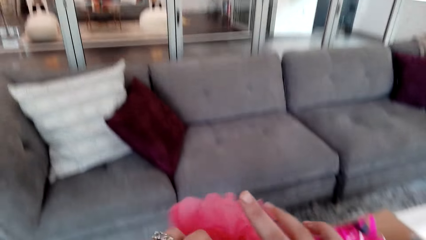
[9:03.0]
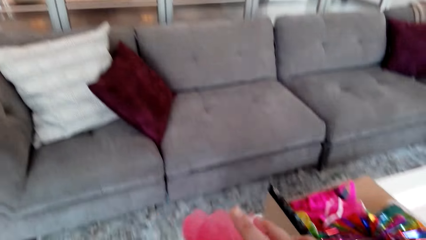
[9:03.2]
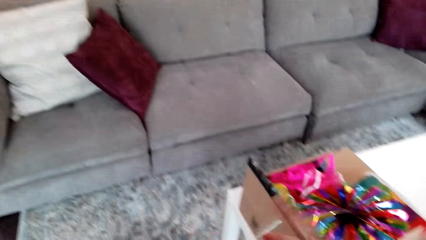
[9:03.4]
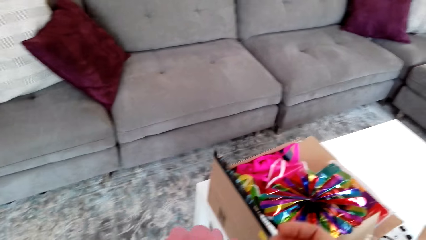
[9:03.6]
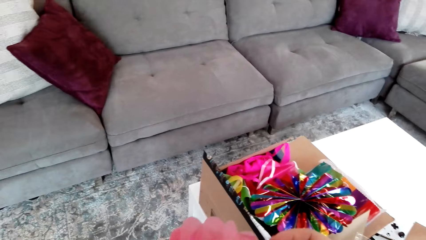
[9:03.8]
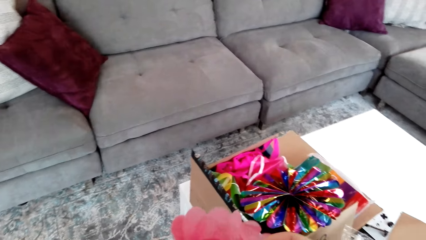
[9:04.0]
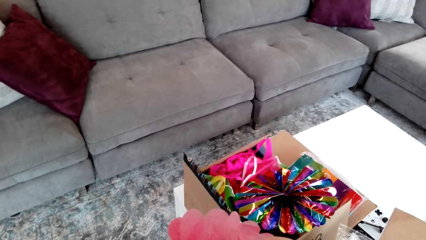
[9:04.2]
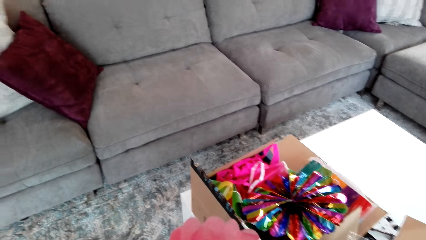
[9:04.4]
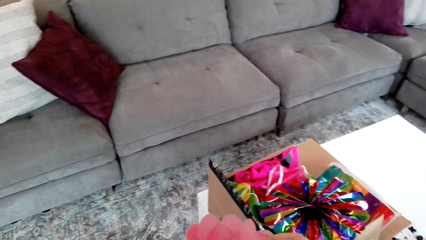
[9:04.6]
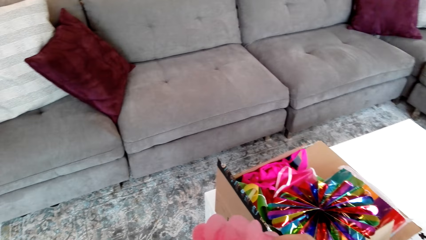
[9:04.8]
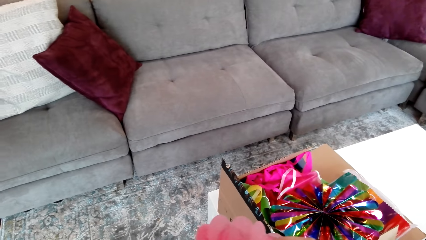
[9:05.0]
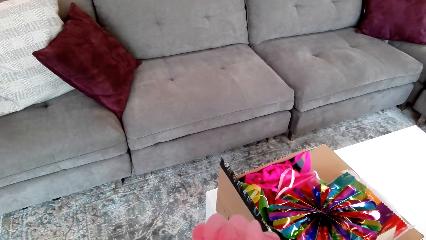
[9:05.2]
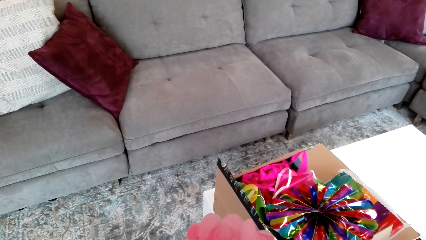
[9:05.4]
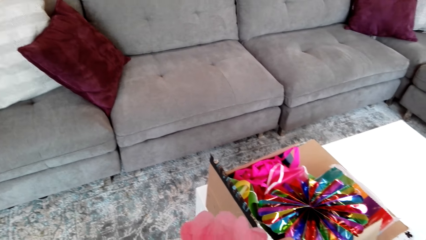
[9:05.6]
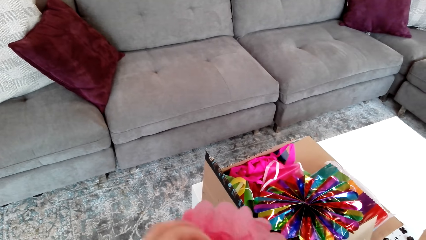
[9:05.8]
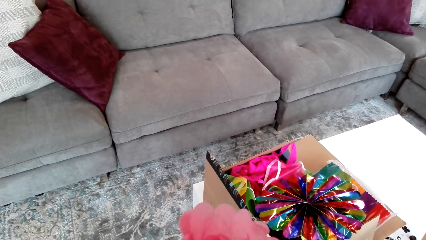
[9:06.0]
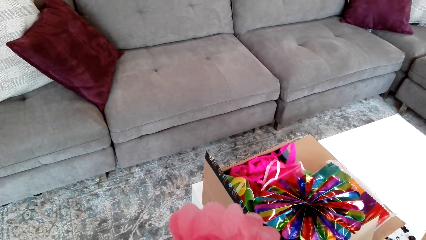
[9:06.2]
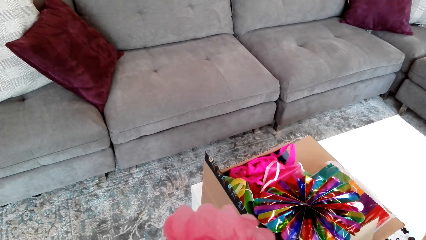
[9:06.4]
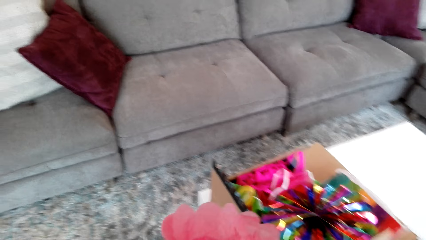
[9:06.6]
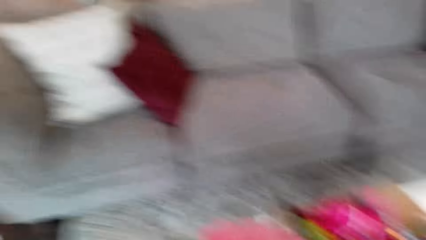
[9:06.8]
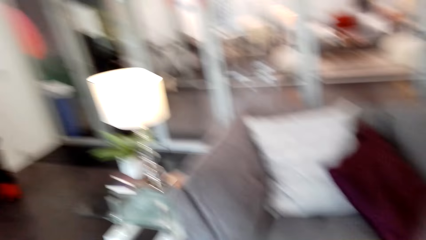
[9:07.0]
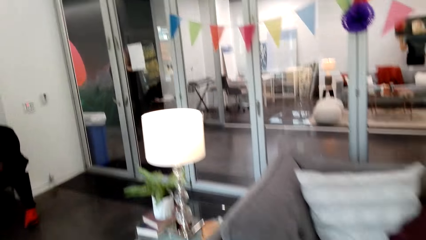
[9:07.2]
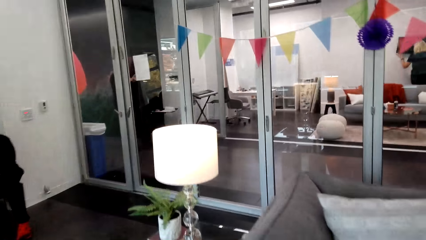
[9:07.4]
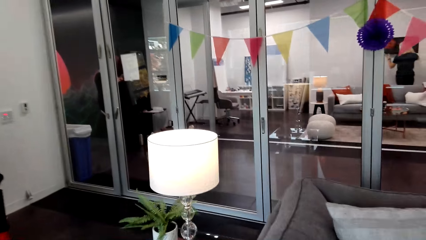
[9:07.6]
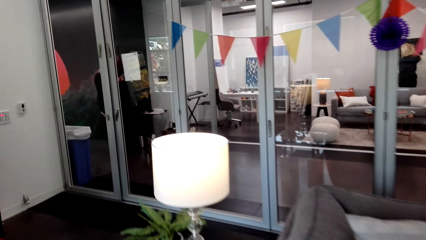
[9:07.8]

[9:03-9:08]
The camera wearer puts the ribbon inside the box. They pick the ribbon. They make a step.

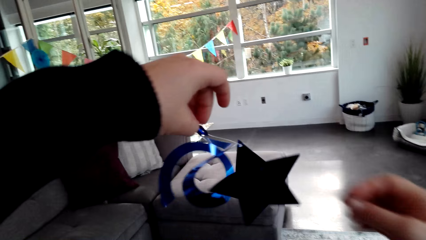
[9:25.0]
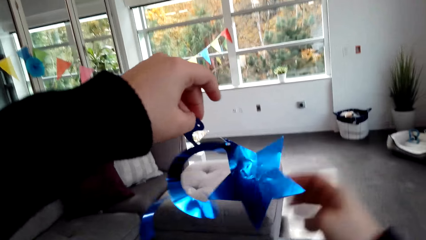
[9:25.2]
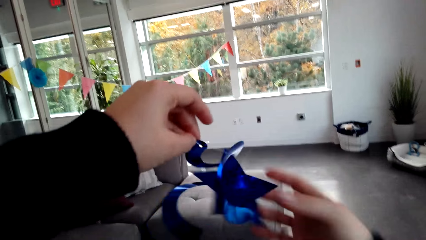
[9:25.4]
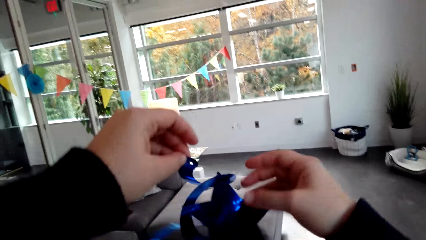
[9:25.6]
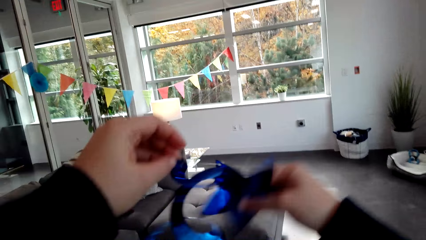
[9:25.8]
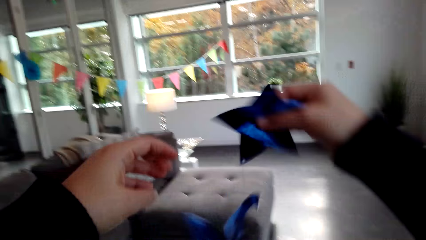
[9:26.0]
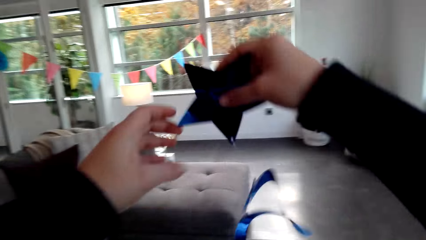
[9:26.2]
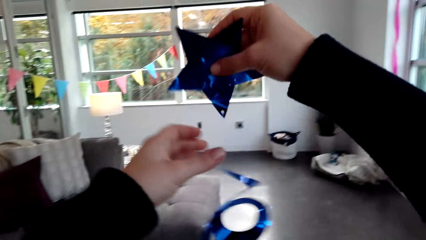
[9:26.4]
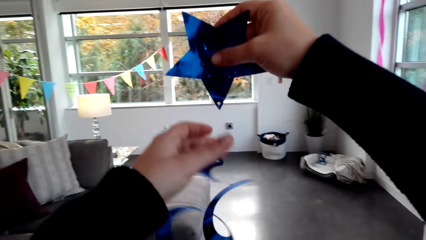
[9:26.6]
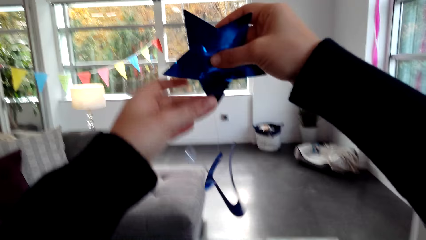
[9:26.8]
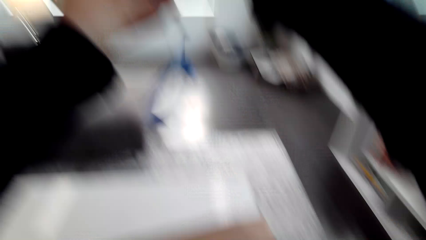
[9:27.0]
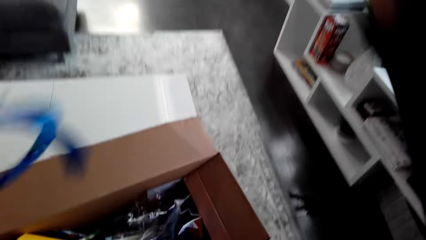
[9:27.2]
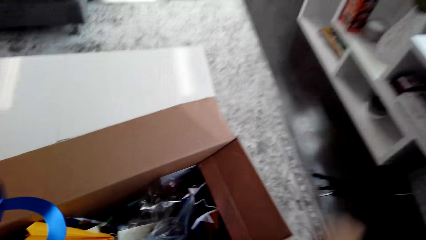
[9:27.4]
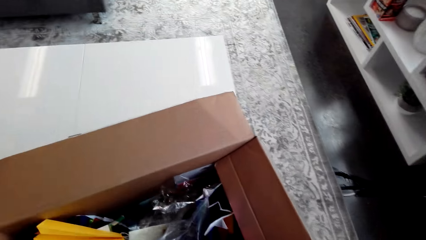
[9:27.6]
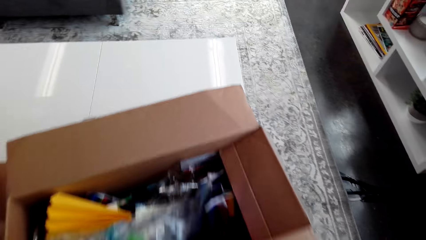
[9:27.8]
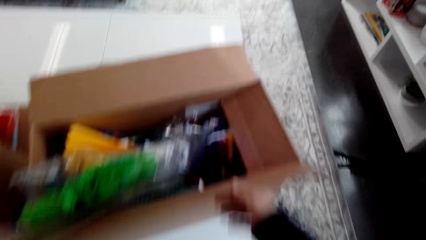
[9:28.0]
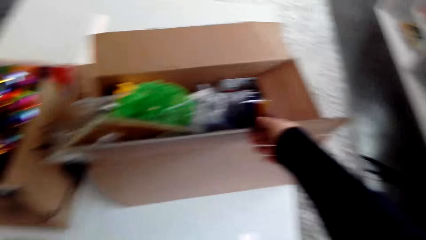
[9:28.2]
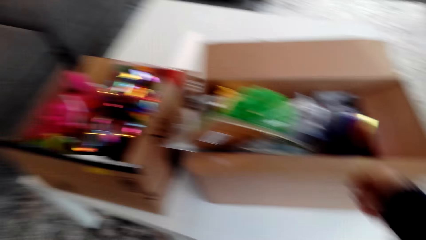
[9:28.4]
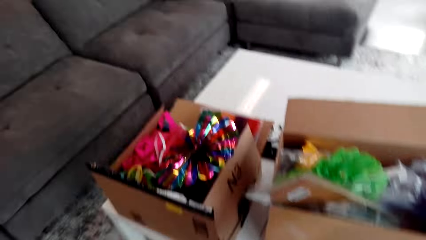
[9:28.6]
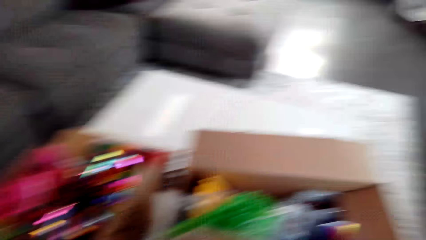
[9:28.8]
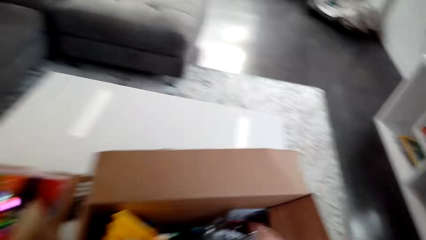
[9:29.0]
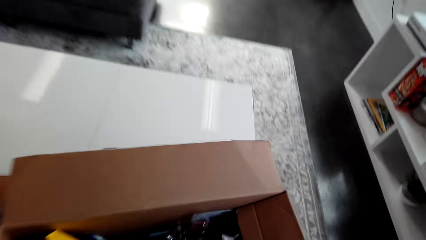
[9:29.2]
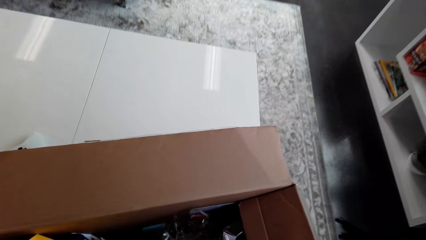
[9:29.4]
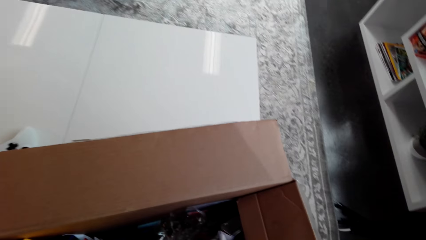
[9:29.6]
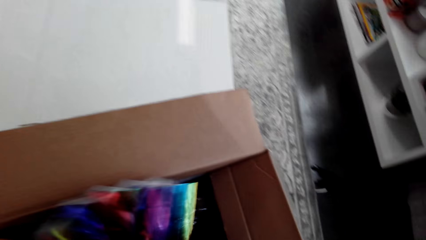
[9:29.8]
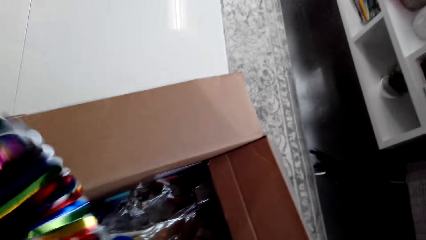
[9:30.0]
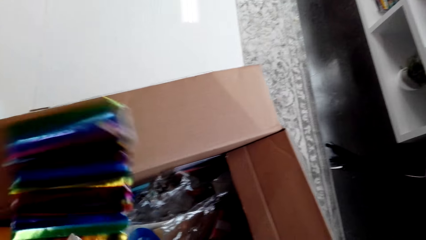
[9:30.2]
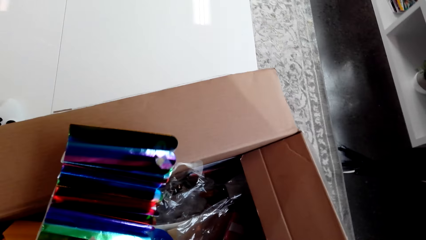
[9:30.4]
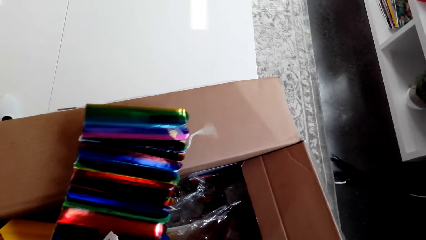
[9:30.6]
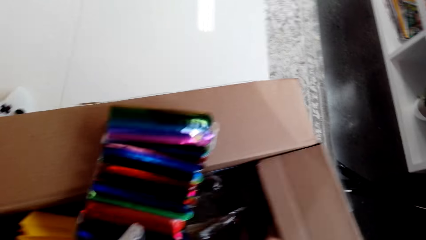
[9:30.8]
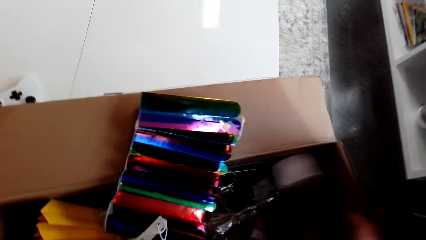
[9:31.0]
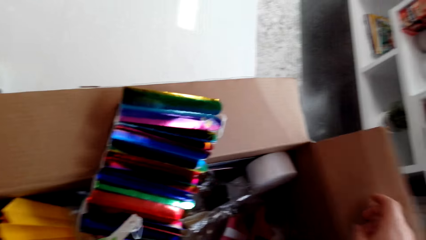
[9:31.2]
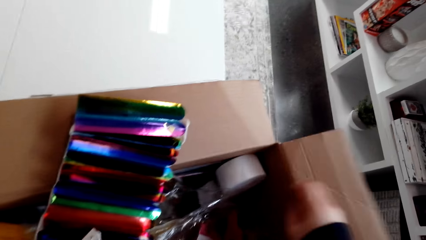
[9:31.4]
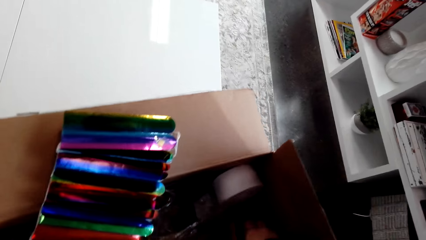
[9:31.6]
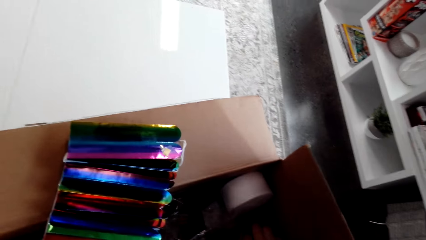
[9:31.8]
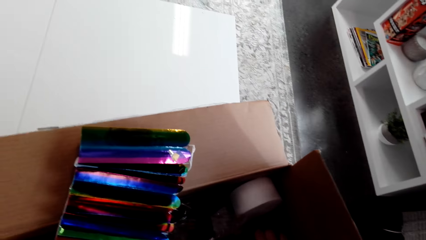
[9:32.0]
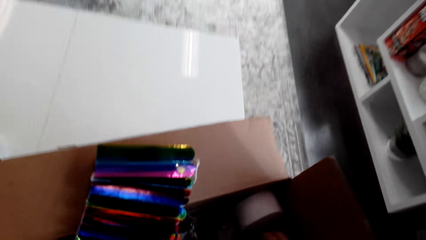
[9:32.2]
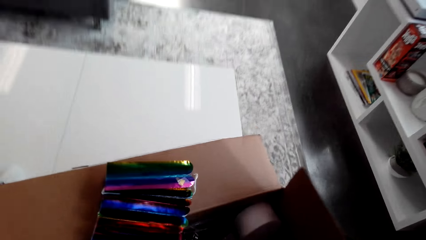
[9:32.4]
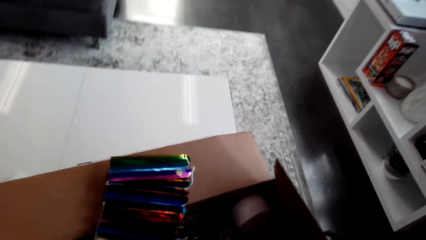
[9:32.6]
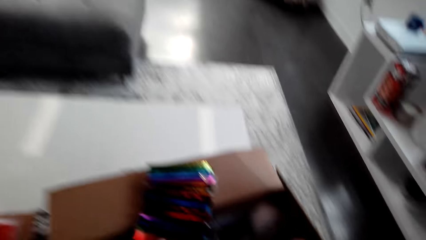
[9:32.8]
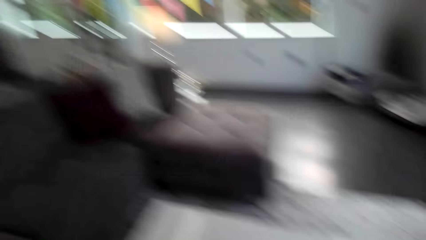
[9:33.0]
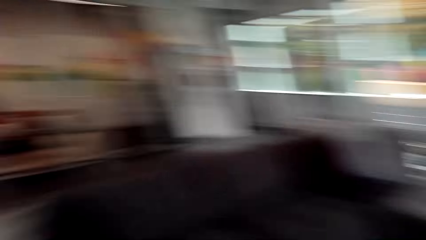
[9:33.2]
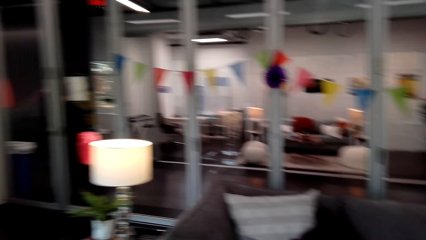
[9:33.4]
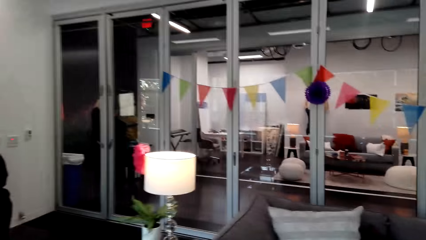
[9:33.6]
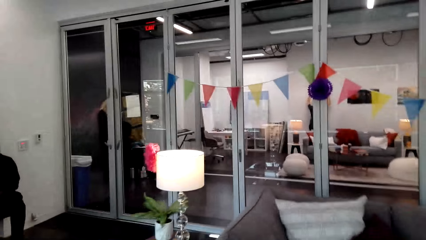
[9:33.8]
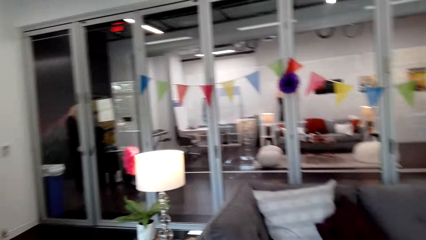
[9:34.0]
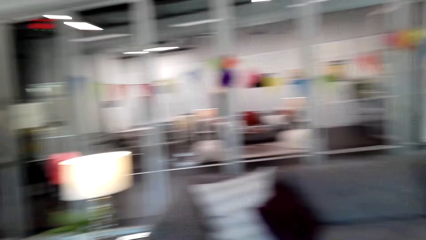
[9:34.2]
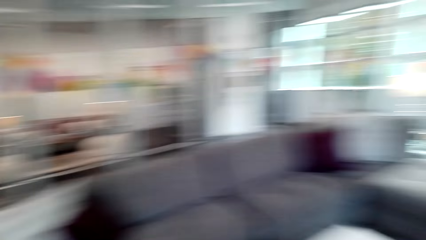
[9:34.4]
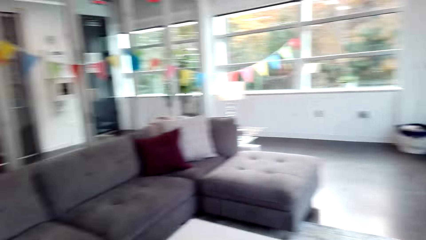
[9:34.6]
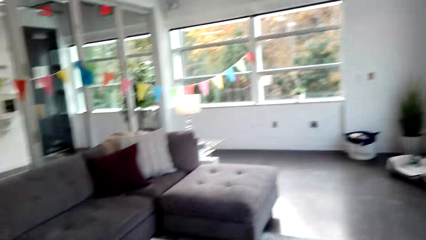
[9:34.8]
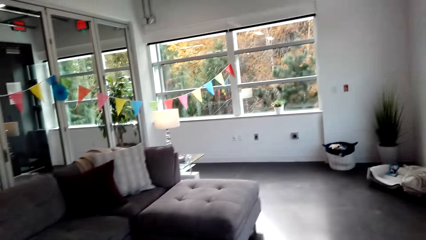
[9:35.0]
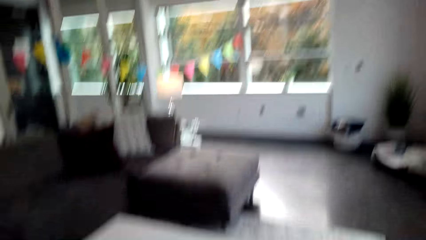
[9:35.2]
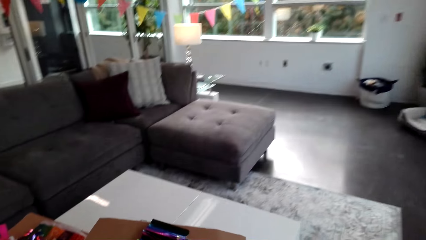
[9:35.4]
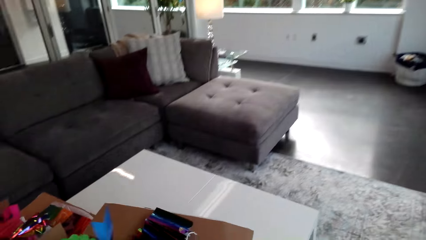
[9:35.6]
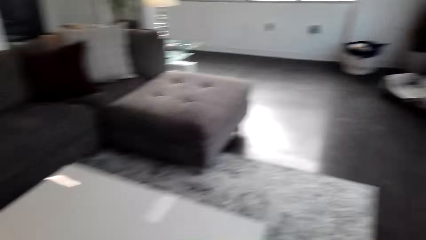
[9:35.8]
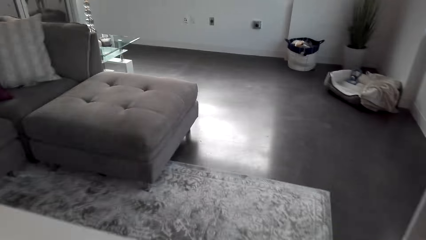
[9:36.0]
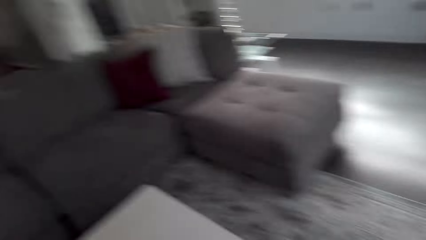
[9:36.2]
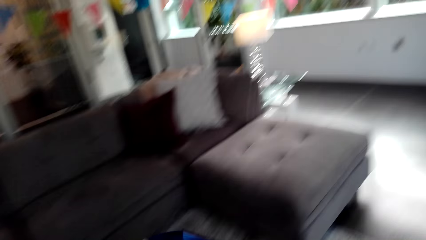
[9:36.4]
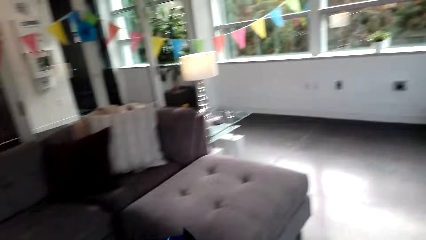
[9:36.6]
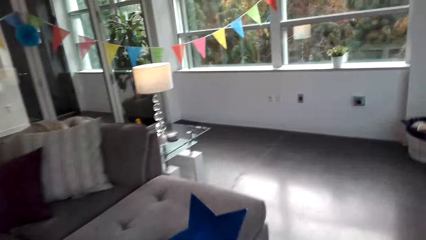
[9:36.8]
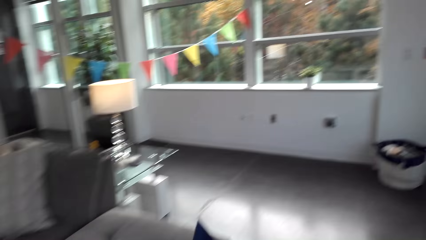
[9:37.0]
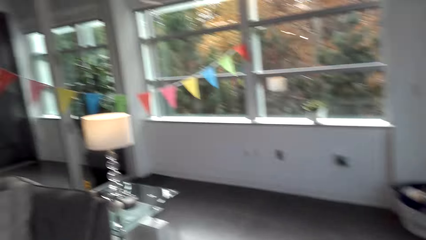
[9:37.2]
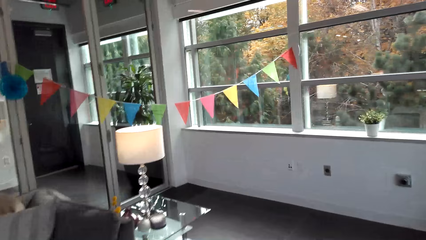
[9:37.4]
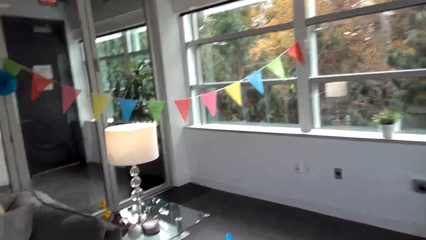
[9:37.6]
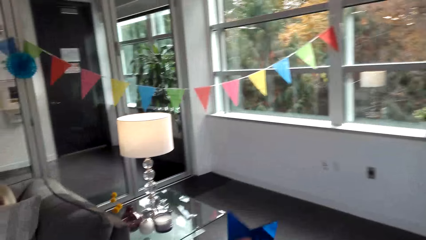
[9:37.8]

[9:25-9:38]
The camera wearer stretches the ribbon. They put the ribbon inside the box. They remove a bunch of ribbon from the box. They make a step.
